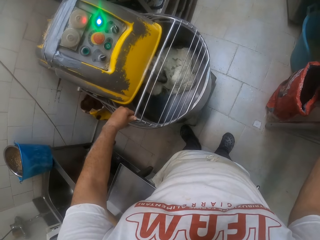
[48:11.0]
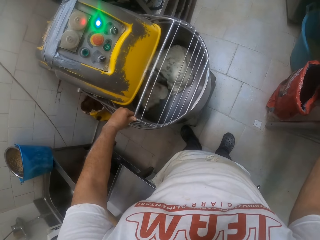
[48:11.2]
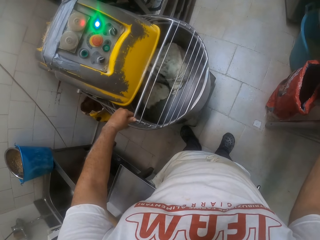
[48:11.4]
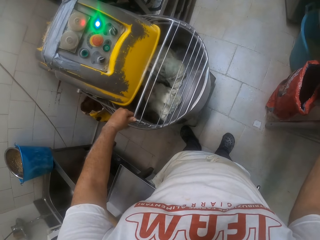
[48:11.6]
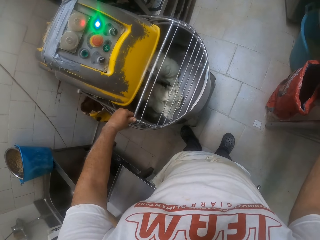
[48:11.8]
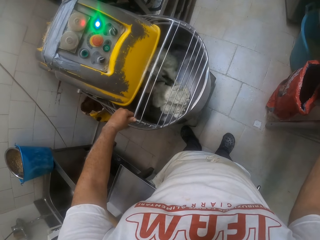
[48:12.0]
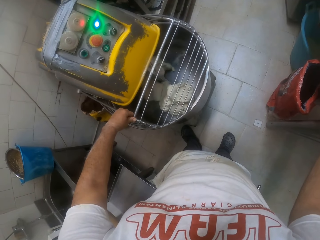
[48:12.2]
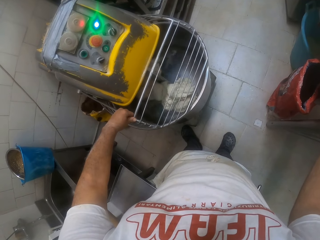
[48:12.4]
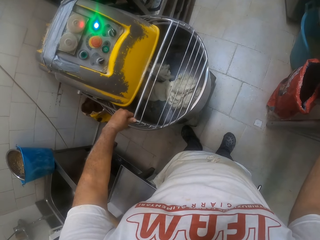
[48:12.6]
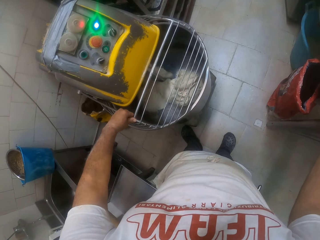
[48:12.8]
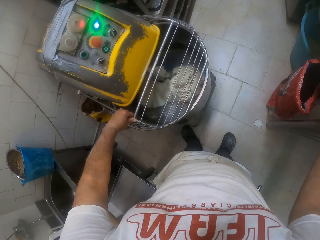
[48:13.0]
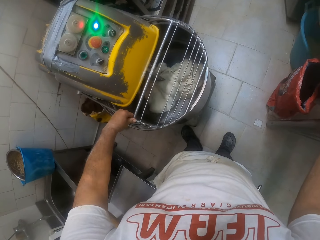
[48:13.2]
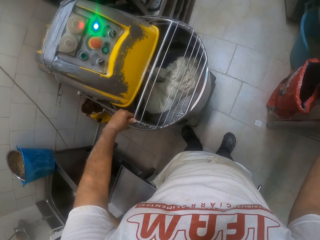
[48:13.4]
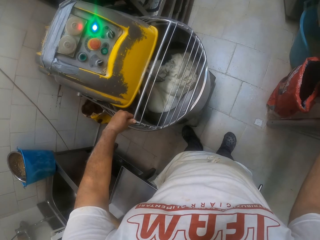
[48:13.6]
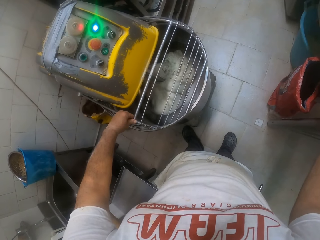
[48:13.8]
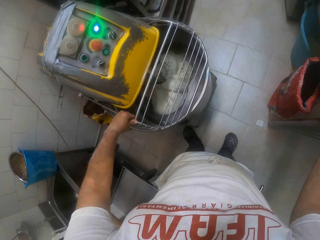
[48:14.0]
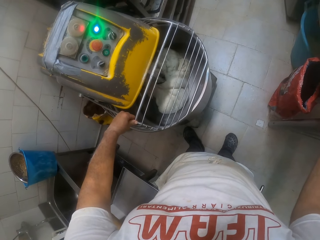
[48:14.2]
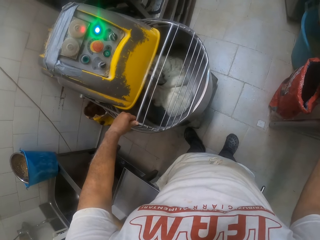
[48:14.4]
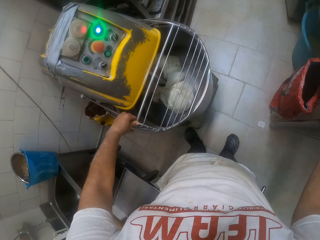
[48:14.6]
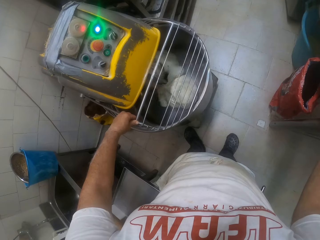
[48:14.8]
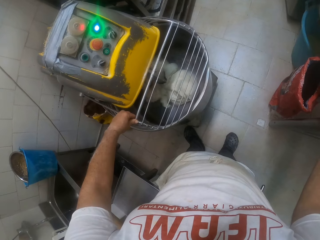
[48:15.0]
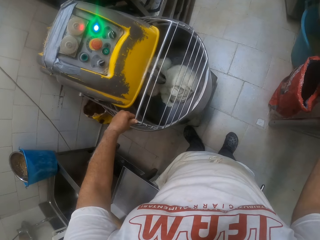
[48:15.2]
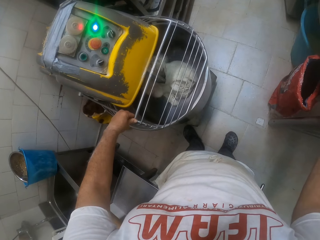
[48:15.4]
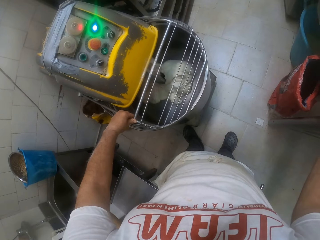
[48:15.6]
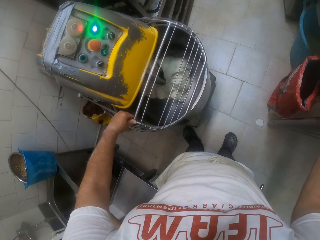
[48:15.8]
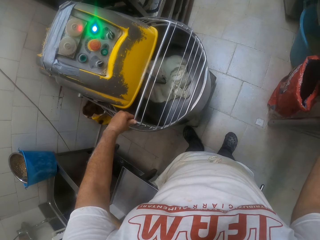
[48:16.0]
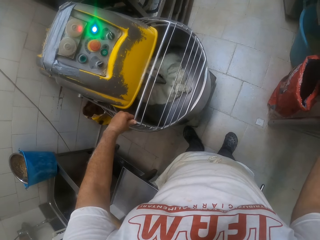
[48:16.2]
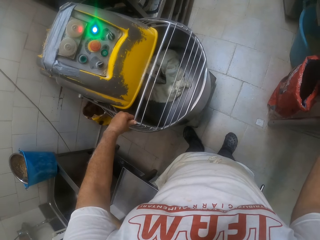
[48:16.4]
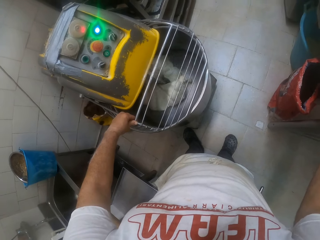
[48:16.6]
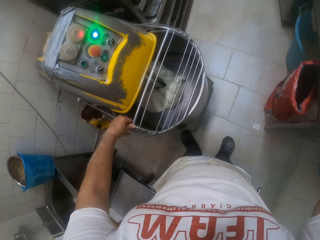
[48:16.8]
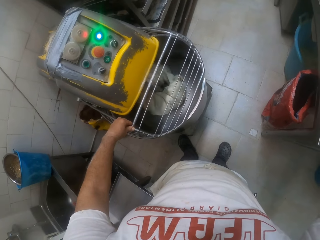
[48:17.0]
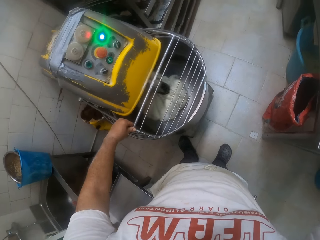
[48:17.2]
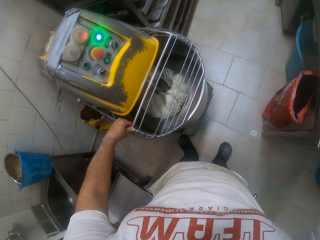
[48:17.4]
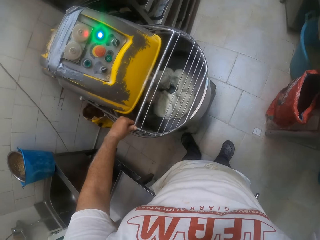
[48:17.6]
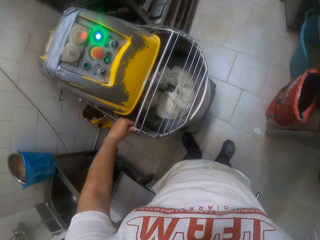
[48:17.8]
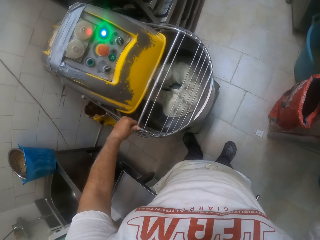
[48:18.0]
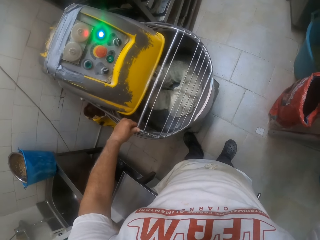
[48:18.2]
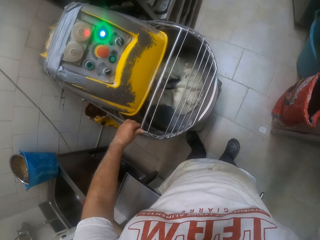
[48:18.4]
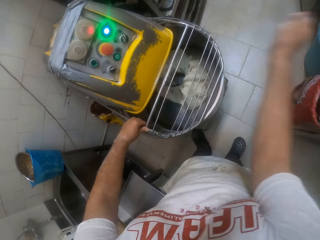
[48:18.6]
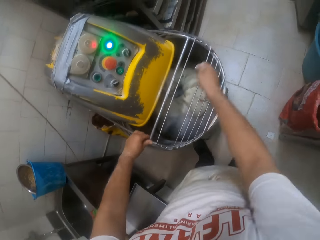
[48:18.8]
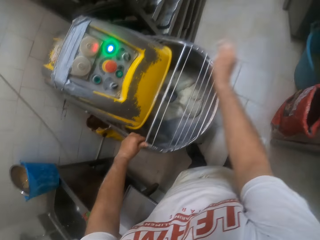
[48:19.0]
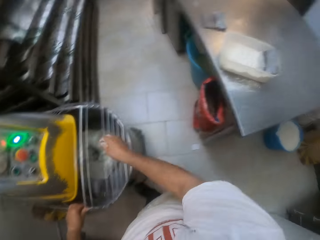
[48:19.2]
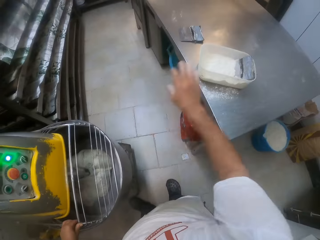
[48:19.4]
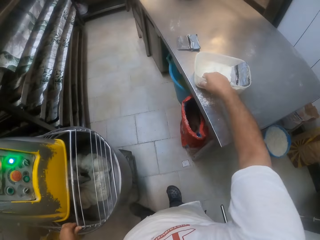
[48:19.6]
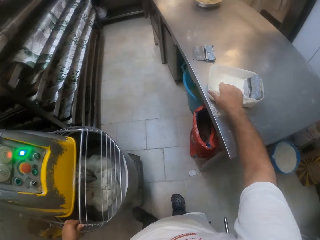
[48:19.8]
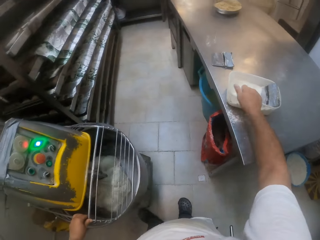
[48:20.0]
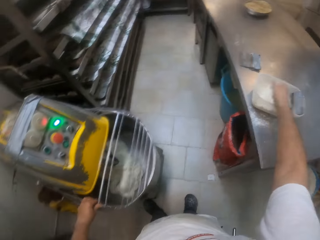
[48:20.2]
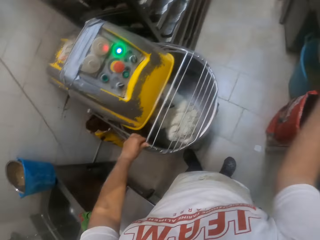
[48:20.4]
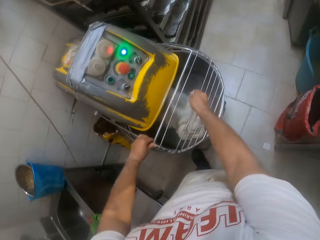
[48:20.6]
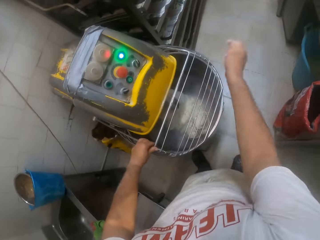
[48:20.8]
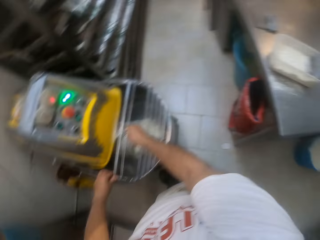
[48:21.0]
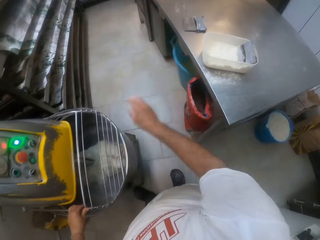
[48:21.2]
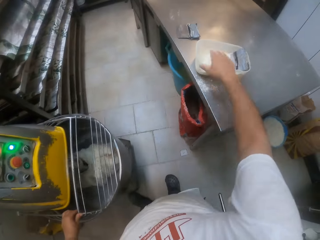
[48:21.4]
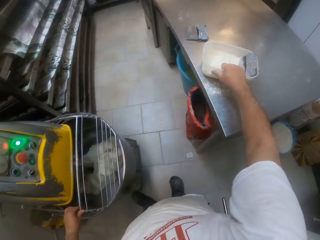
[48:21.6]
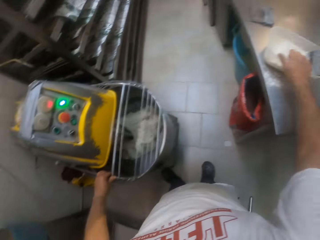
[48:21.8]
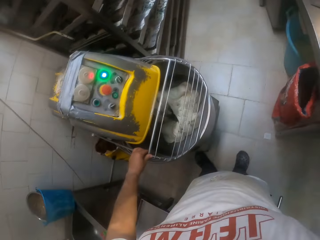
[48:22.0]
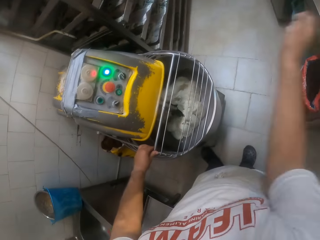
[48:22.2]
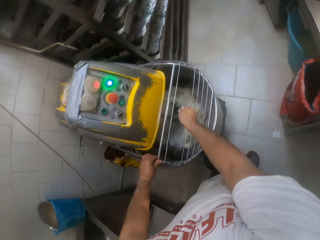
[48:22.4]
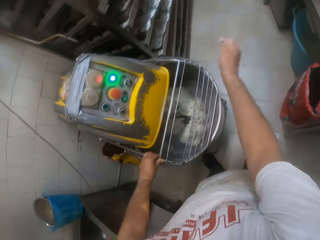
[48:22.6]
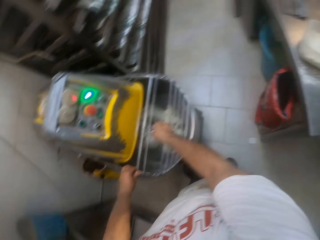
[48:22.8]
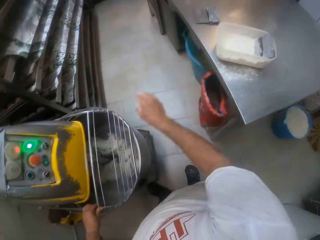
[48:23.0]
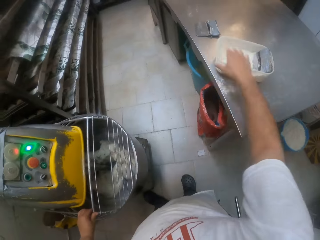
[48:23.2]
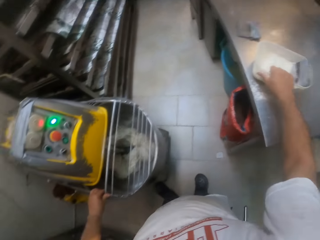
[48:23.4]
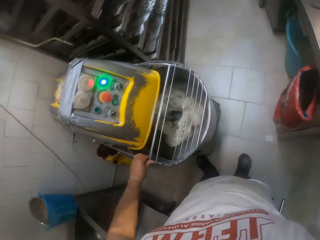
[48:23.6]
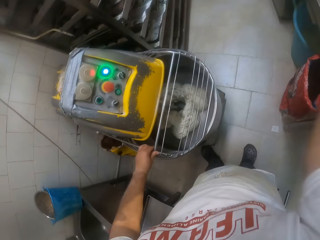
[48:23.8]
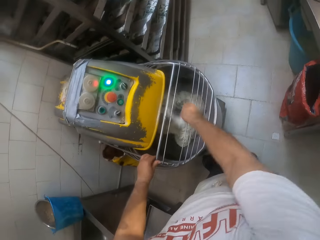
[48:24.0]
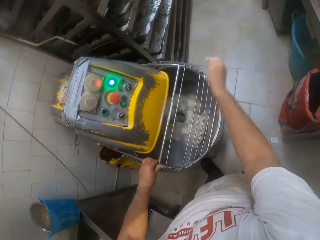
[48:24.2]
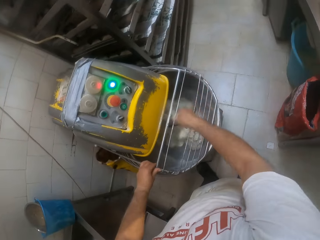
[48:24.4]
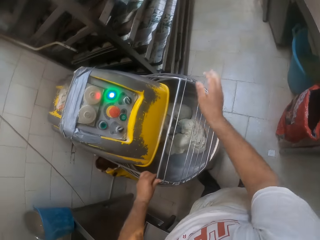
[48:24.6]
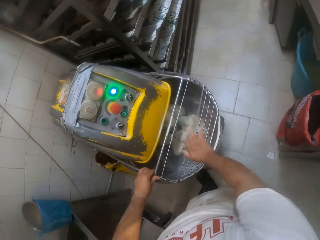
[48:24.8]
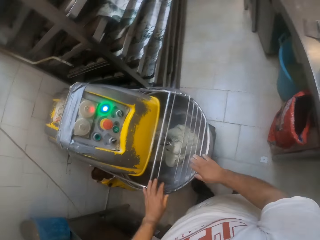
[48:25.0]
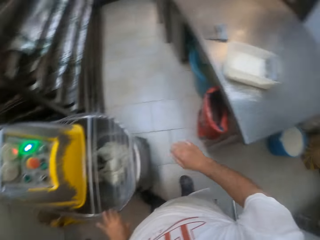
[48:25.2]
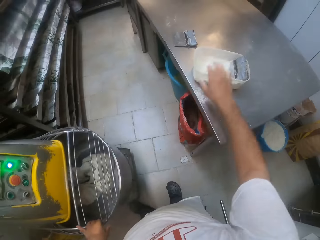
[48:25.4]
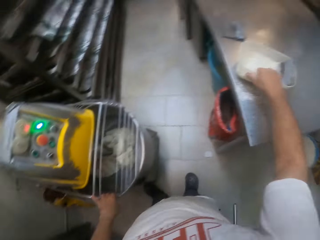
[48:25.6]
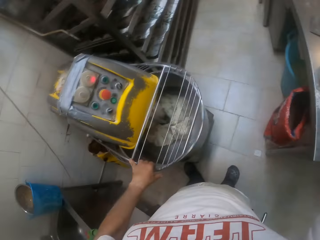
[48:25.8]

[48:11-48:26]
The camera wearer touches the mixer. He sprinkles the flour on the dough in the dough mixer with his right hand. He packs some flour from the bowl of flour on the table with his right hand and sprinkles the flour on the dough in the dough mixer with his right hand. He packs some flour from the bowl of flour on the table with his right hand and sprinkles the flour on the dough in the dough mixer with his right hand. He packs some flour from the bowl of flour on the table with his right hand and sprinkles the flour on the dough in the dough mixer with his right hand.

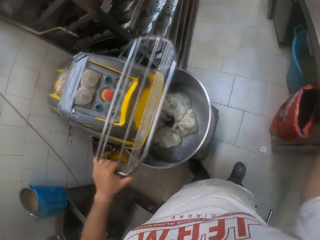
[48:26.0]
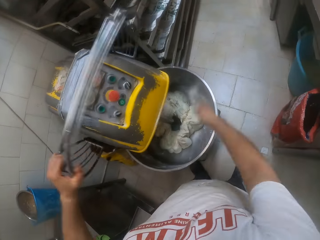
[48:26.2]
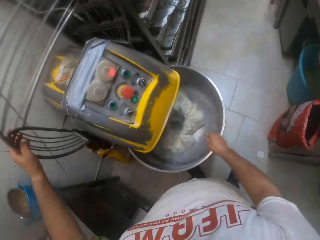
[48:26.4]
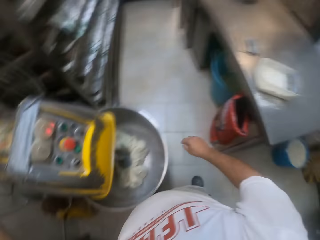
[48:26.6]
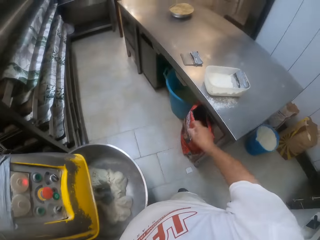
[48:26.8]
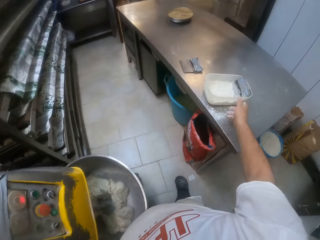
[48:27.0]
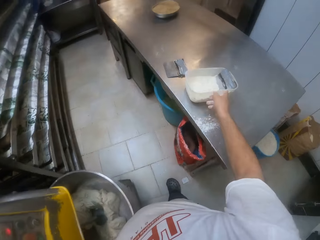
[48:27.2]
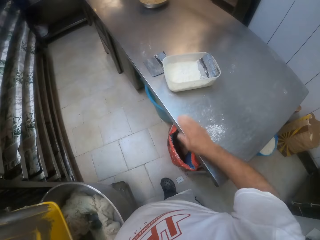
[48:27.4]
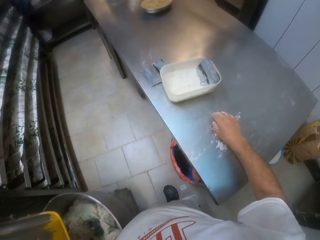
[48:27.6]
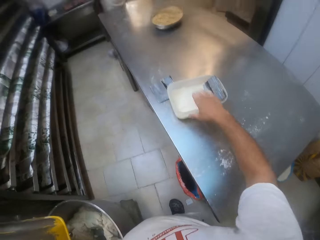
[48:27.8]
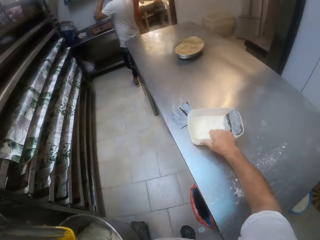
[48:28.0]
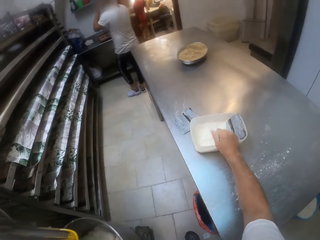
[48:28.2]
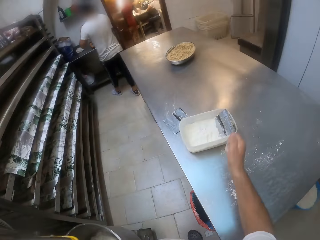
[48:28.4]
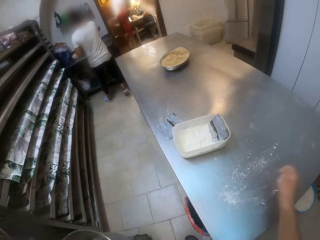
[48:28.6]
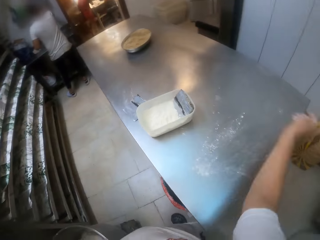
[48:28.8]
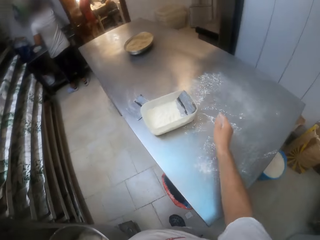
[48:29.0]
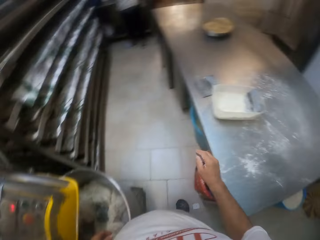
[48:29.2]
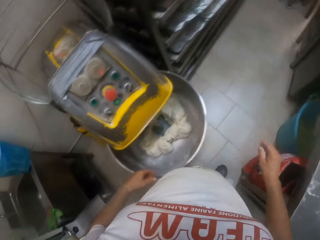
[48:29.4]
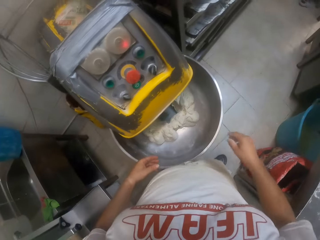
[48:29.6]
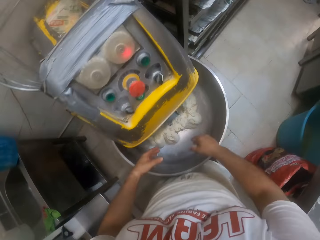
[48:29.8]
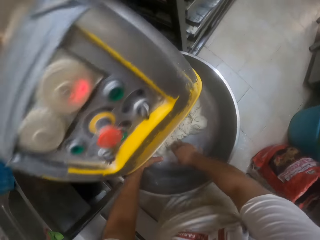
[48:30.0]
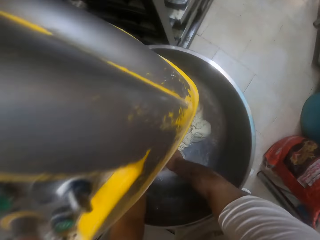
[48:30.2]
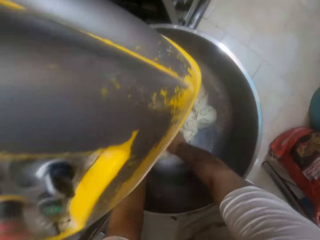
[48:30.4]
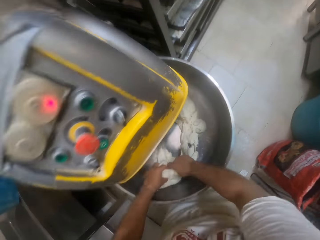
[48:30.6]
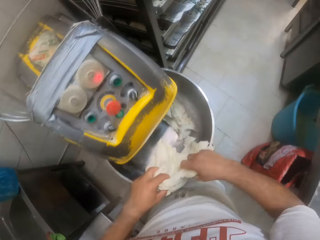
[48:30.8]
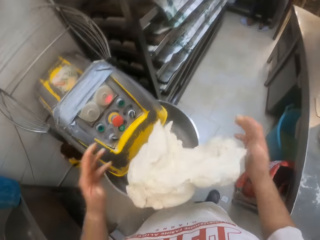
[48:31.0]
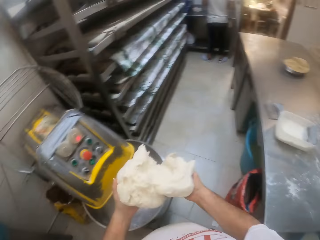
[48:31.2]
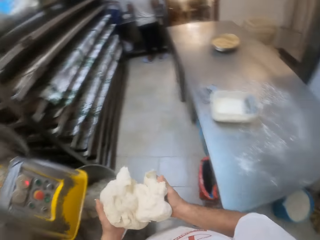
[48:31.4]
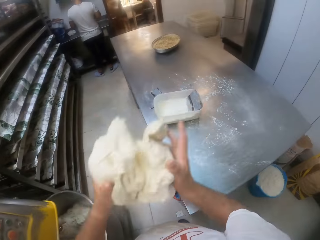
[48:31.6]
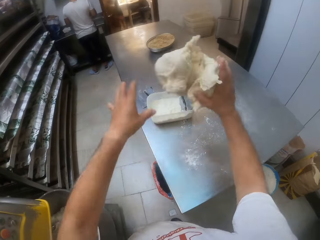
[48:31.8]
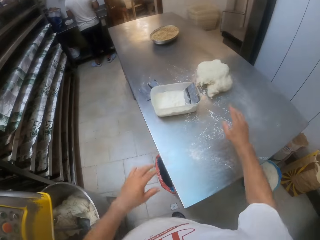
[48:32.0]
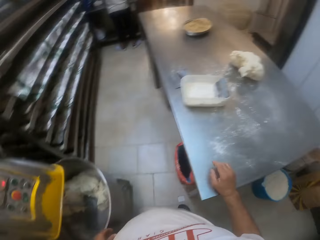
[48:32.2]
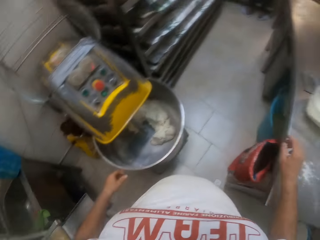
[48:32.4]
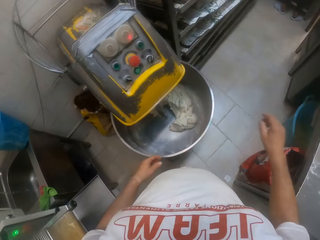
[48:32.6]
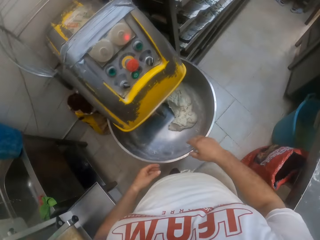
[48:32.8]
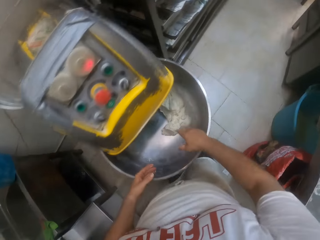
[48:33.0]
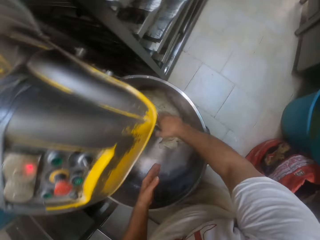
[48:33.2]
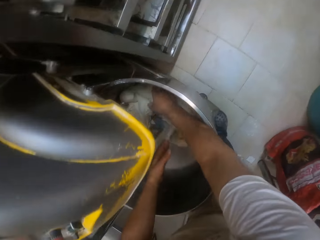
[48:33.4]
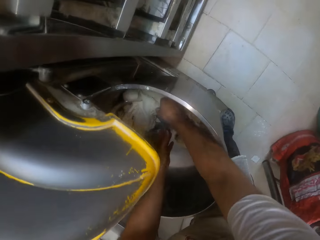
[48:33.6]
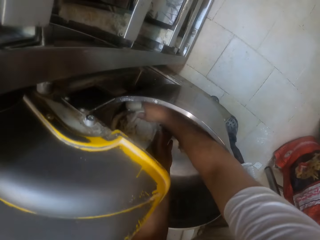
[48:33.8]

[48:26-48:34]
The camera wearer packs some flour from the bowl of flour on the table with his right hand. He opens the guard of the dough mixer with his left hand. He sprinkles the flour on the dough in the dough mixer with his right hand. He moves the bowl of flour on the table with his right hand. He packs some flour from the bowl of flour on the table with his right hand. He sprinkles the flour on the table with his right hand. He moves the dough in the dough mixer to the table with both hands. He scoops the dough, picks up the dough and throws the dough down.
